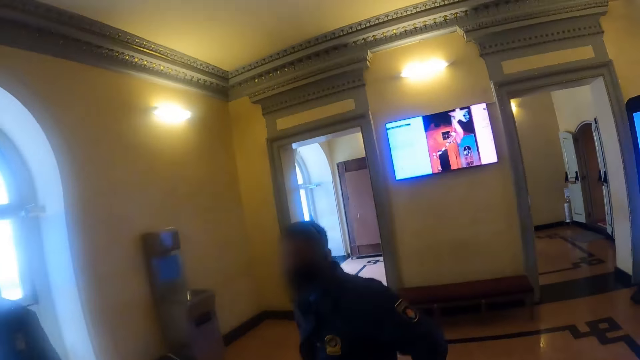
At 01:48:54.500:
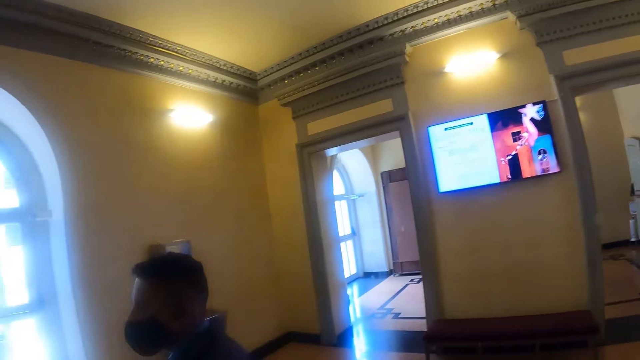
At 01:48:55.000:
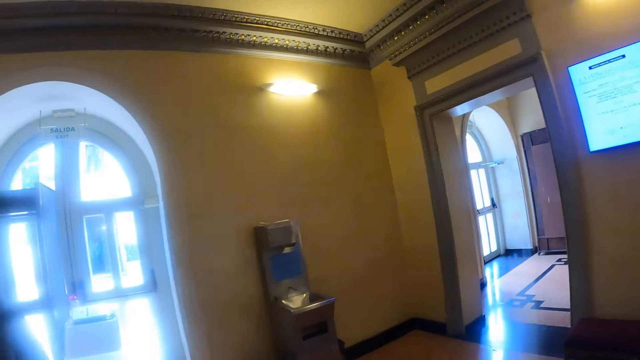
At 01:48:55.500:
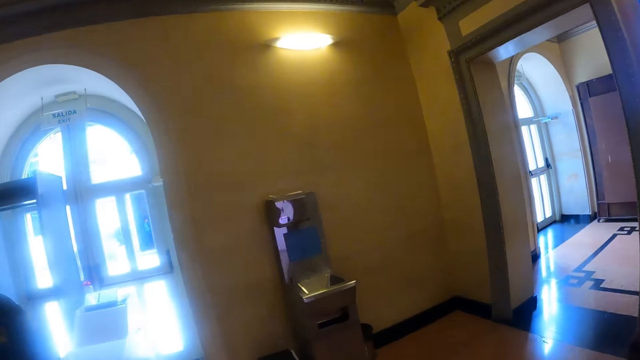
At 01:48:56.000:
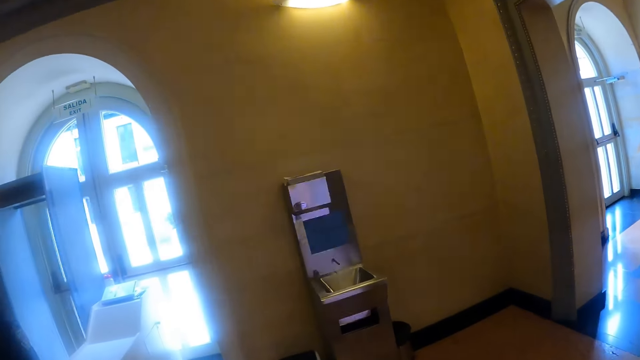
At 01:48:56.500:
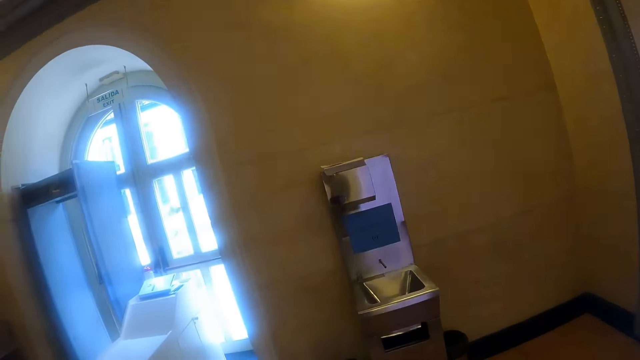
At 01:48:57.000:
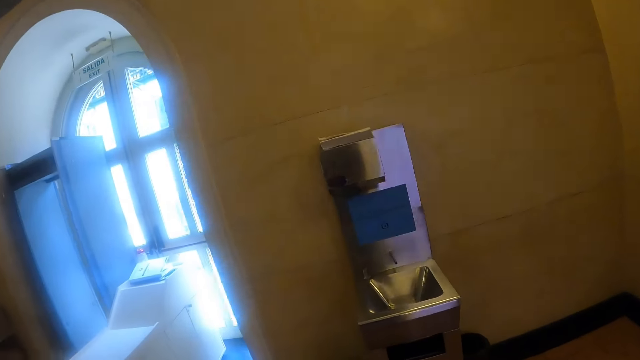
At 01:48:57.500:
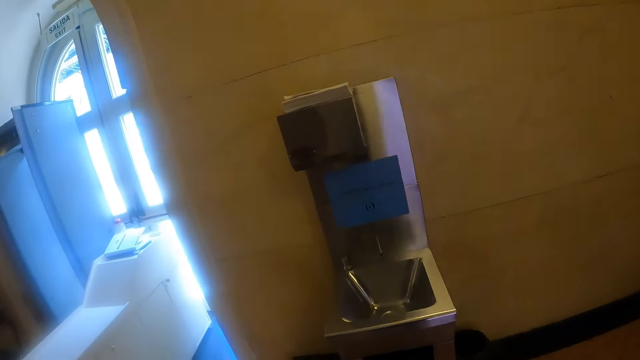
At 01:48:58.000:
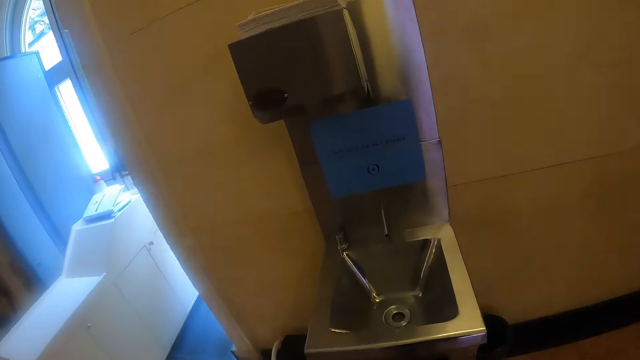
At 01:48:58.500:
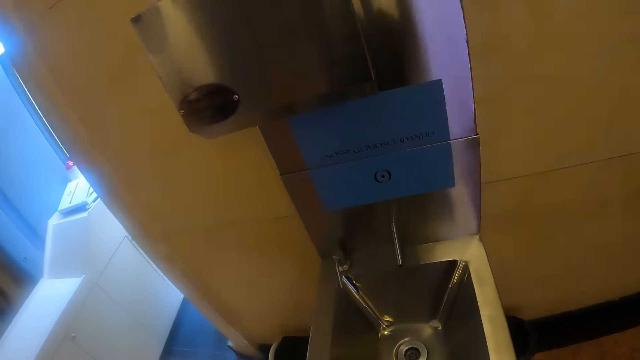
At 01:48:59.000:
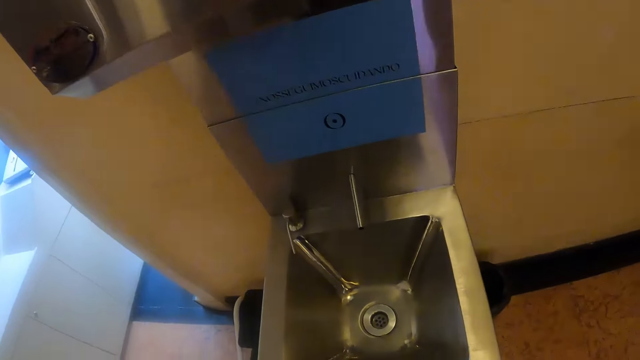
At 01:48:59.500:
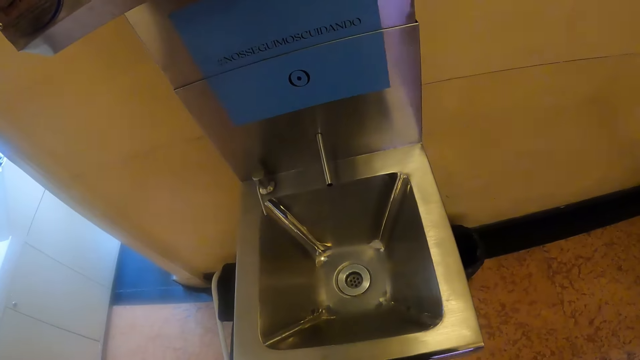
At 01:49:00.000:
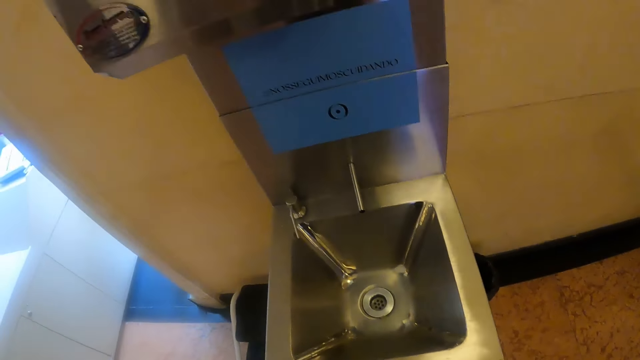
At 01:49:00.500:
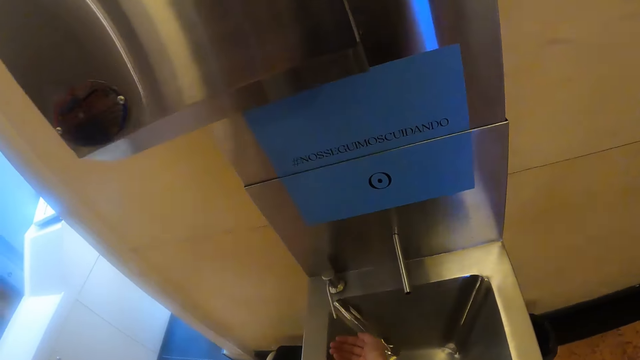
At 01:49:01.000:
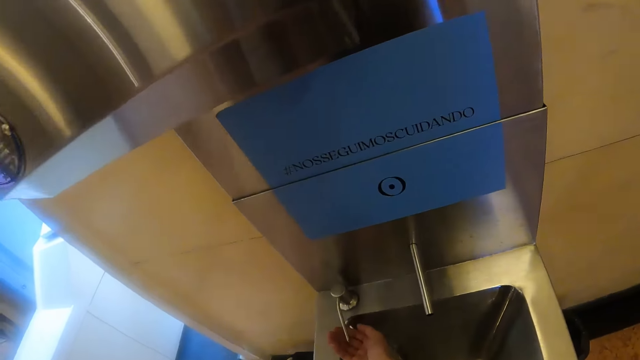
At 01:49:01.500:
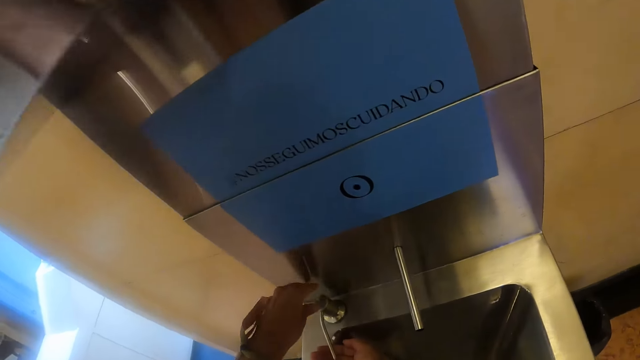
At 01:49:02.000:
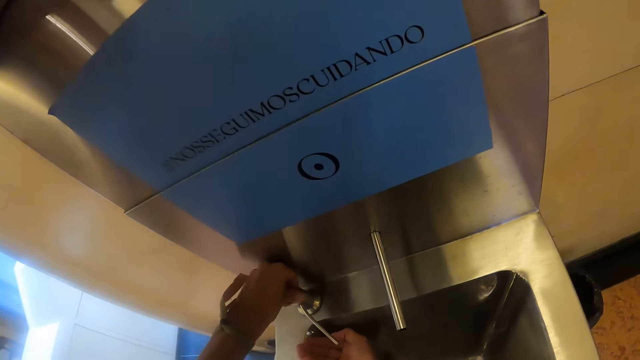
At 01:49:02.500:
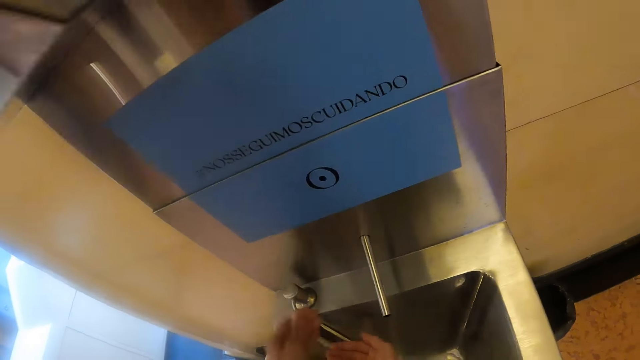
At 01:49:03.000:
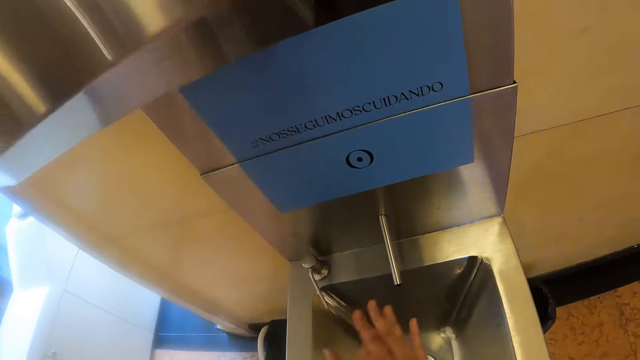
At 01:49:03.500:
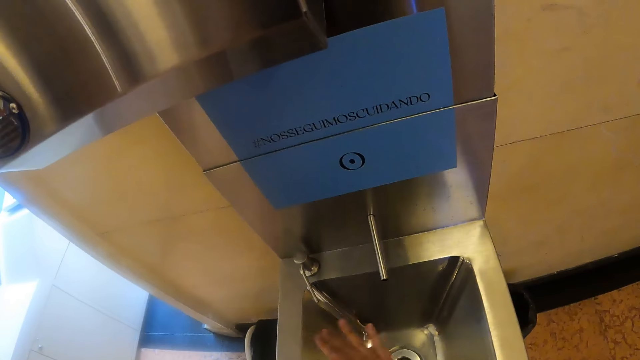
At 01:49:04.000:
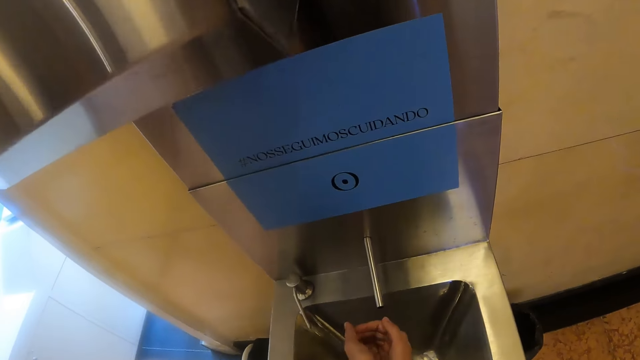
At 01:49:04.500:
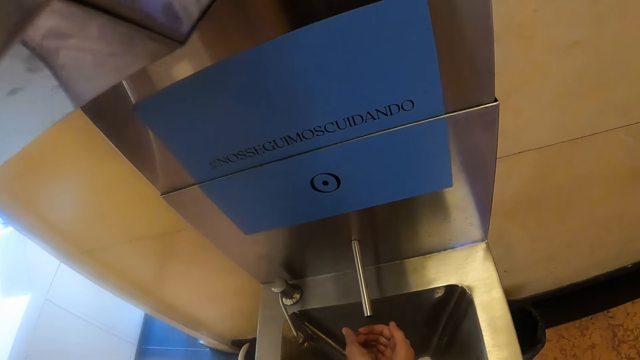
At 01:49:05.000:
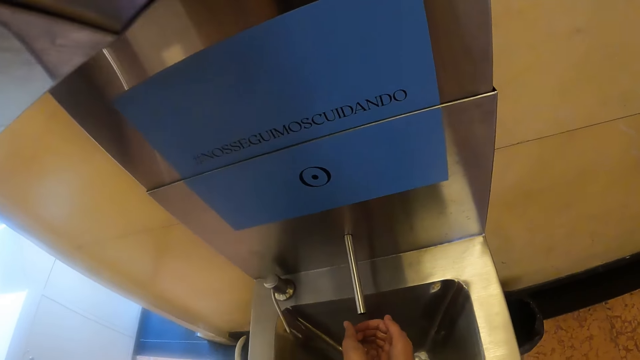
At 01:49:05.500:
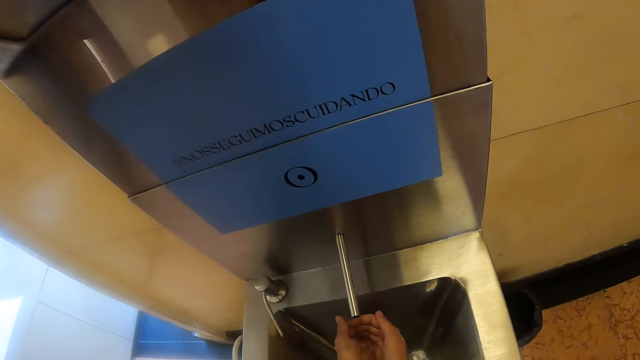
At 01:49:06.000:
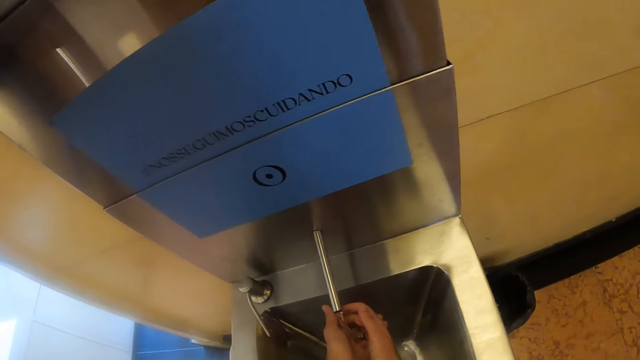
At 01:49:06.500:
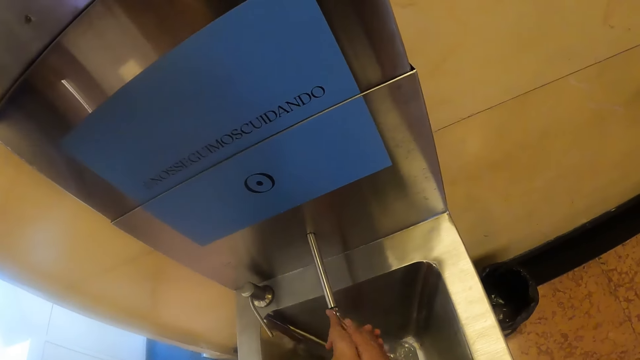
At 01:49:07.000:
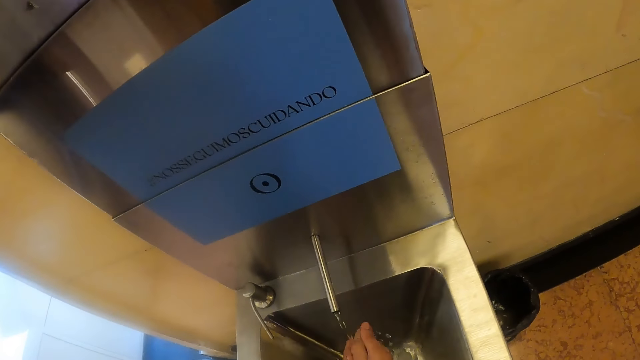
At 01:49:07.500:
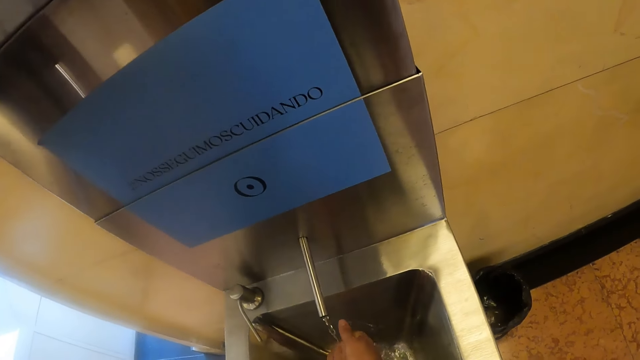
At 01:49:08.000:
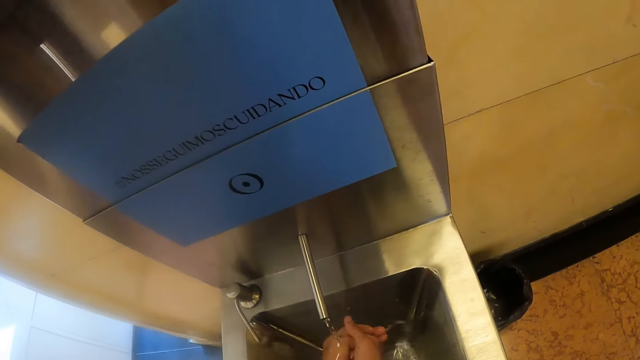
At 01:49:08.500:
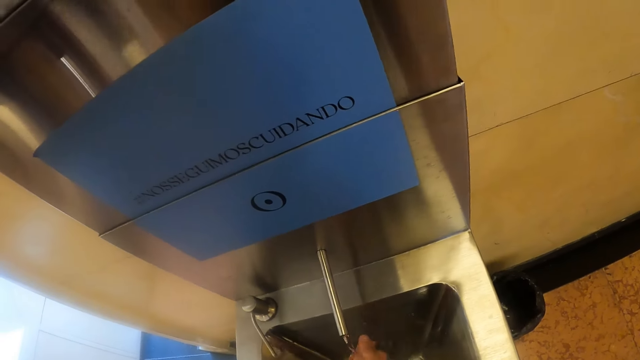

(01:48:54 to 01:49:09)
The camera wearer stares at the sink. They put the hand on the faucet, turn the faucet and rub the hand. They rinse the hands.

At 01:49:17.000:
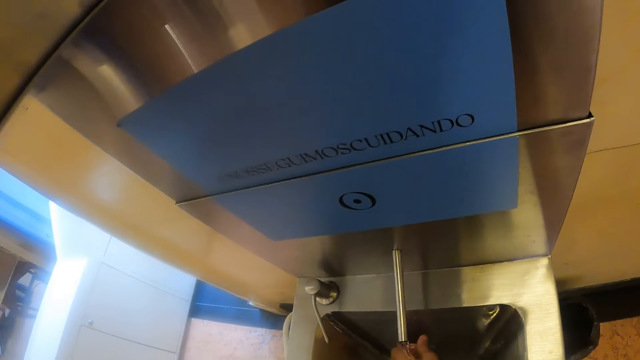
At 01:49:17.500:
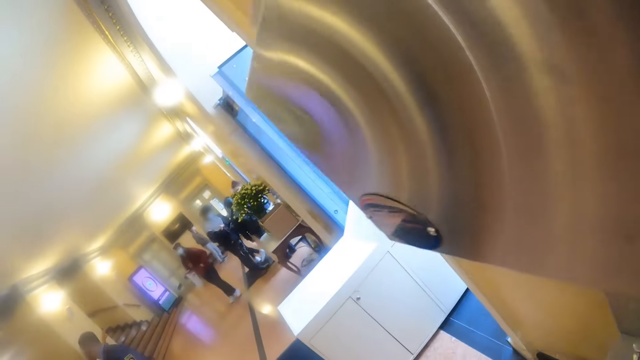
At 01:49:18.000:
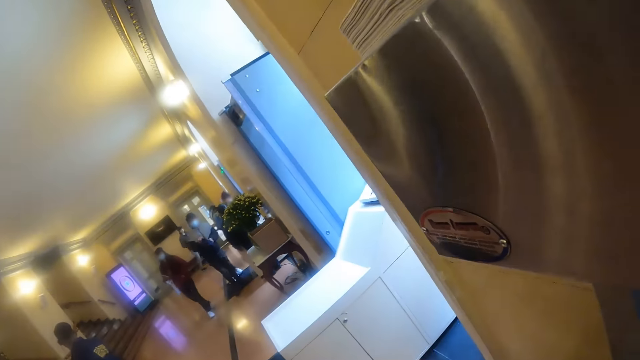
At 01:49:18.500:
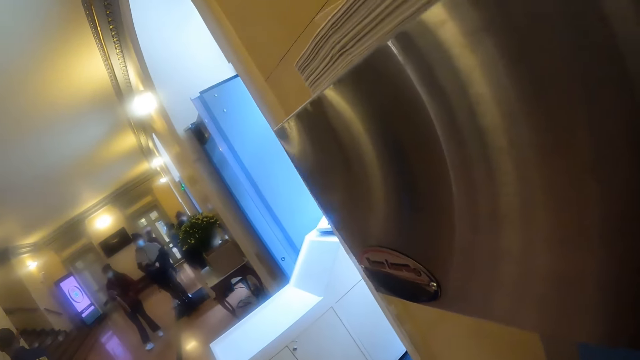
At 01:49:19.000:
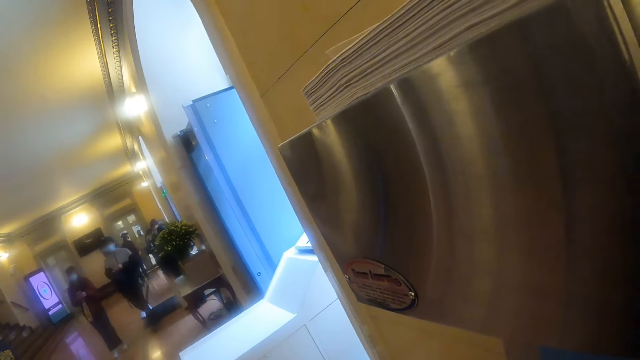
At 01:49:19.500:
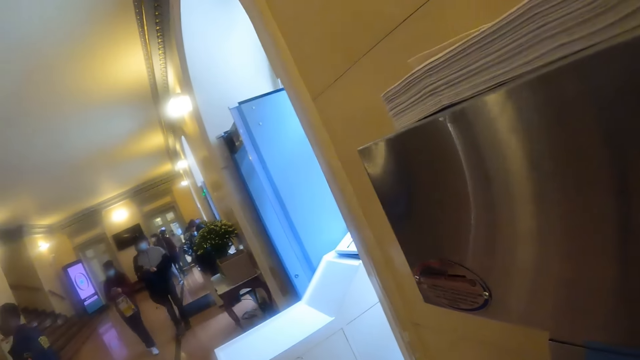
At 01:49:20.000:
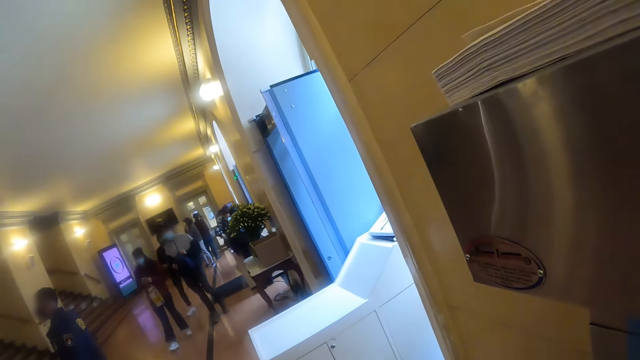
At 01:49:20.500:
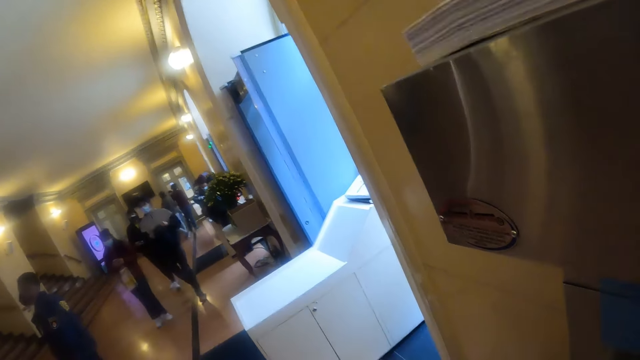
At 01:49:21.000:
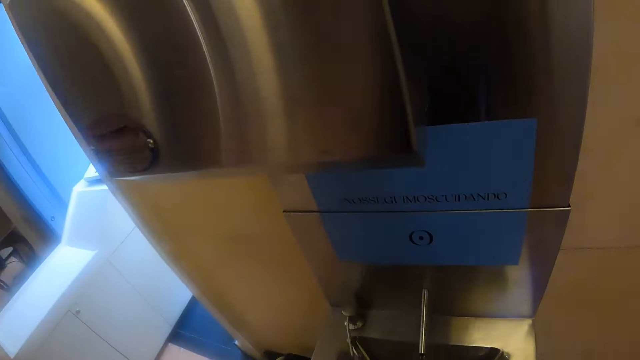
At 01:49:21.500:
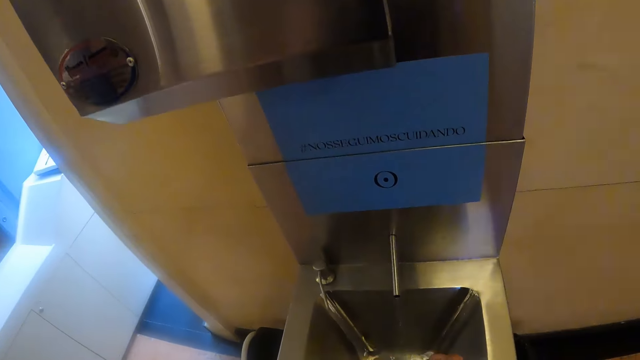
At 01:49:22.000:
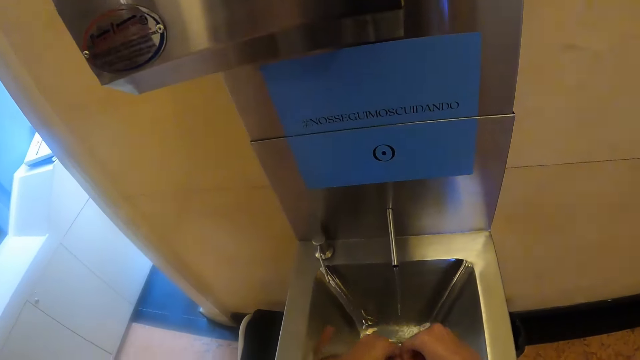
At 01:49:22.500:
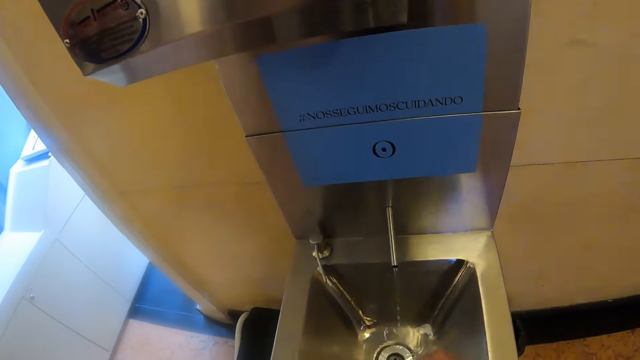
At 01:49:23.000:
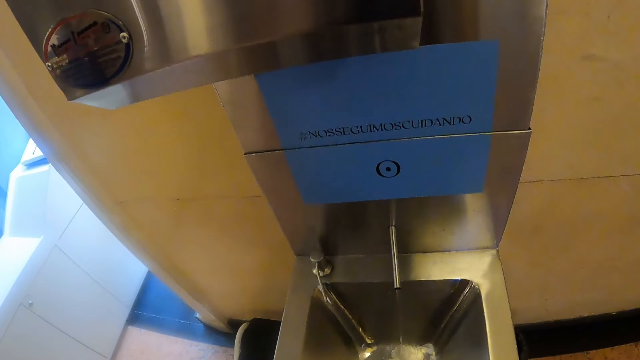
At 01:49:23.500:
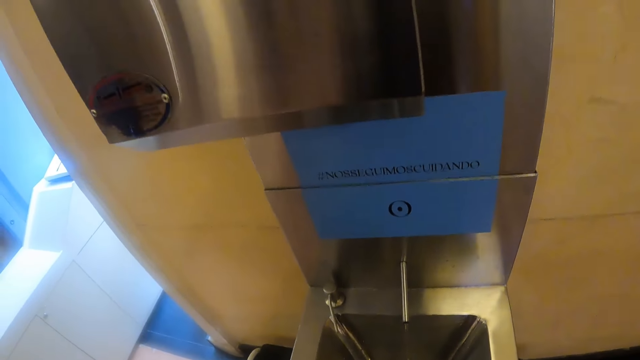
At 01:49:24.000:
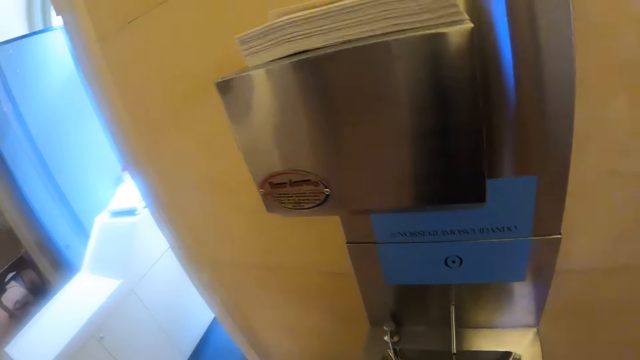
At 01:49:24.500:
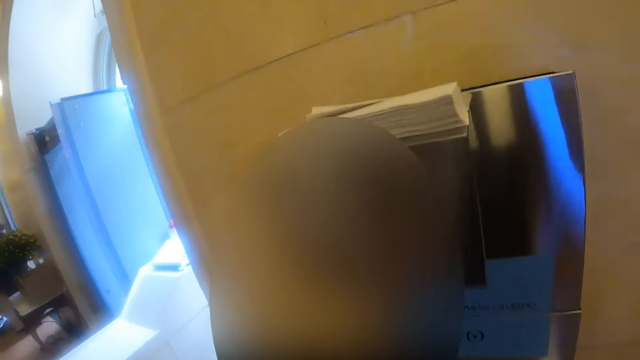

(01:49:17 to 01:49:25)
The camera wearer looks around the room. They remove water from the hands.
